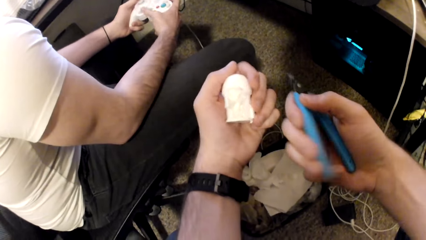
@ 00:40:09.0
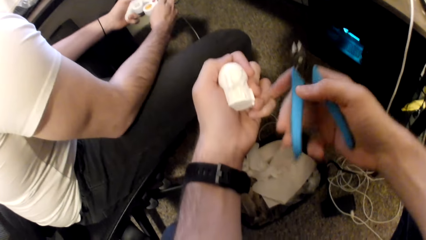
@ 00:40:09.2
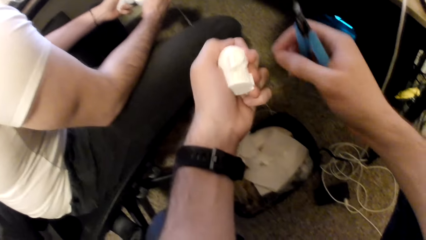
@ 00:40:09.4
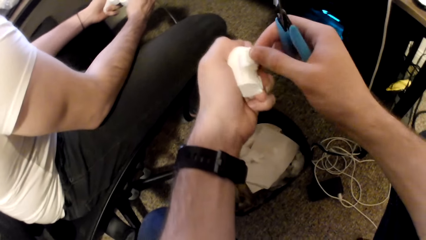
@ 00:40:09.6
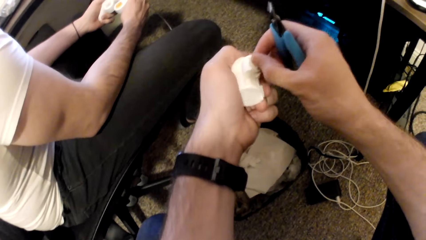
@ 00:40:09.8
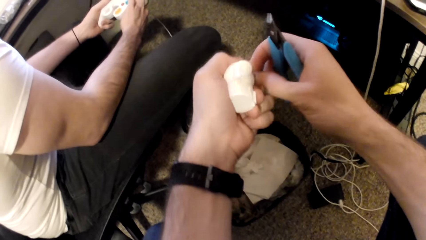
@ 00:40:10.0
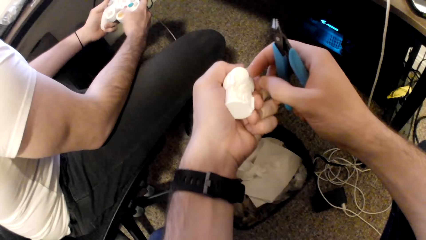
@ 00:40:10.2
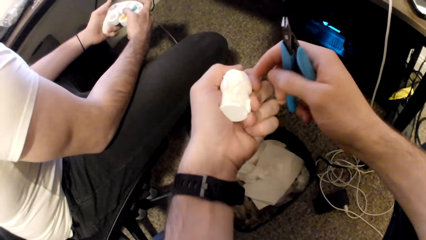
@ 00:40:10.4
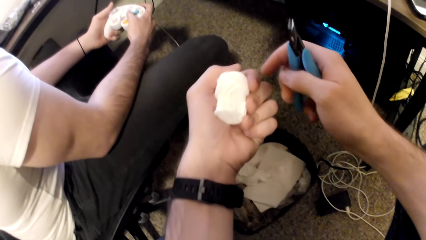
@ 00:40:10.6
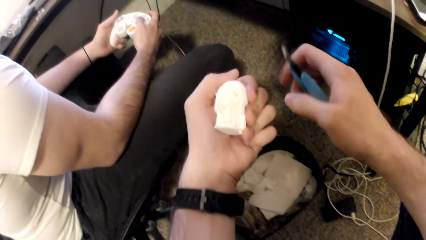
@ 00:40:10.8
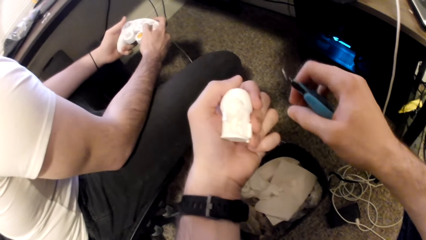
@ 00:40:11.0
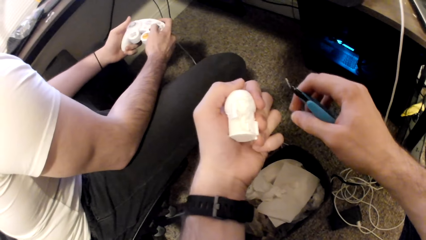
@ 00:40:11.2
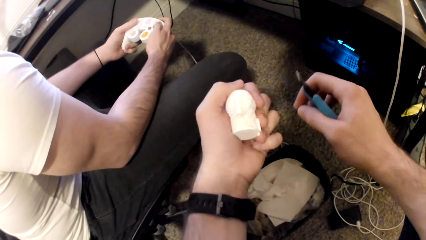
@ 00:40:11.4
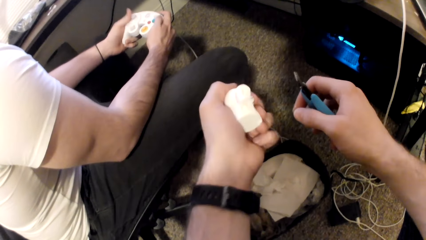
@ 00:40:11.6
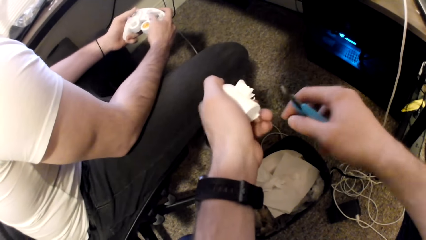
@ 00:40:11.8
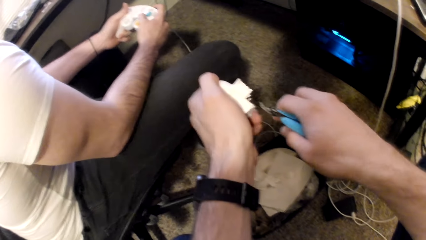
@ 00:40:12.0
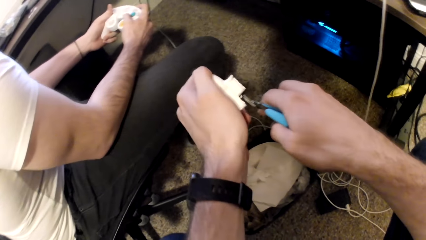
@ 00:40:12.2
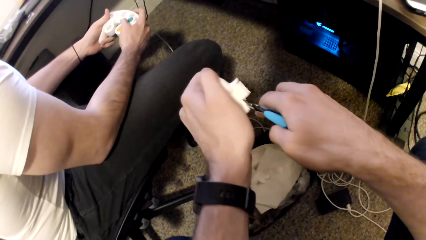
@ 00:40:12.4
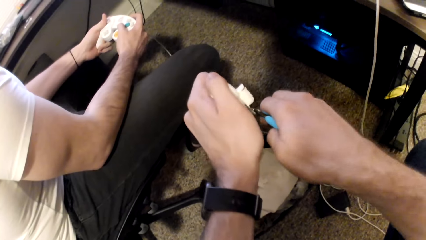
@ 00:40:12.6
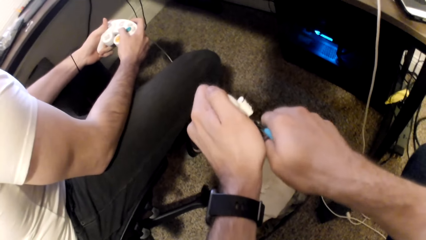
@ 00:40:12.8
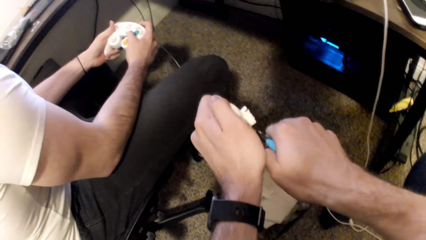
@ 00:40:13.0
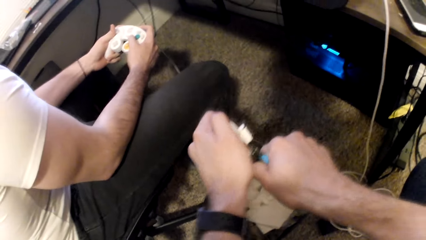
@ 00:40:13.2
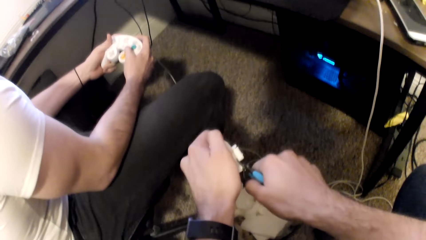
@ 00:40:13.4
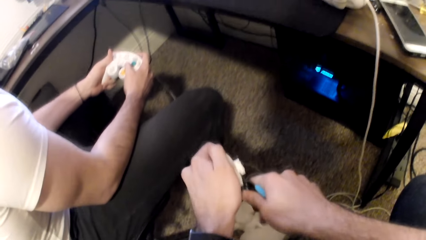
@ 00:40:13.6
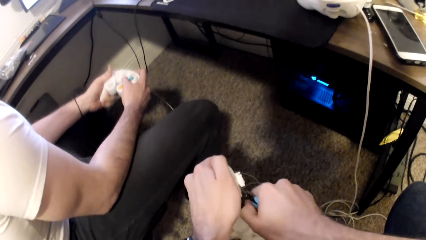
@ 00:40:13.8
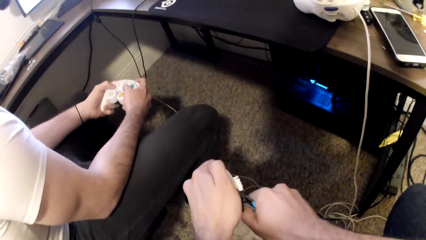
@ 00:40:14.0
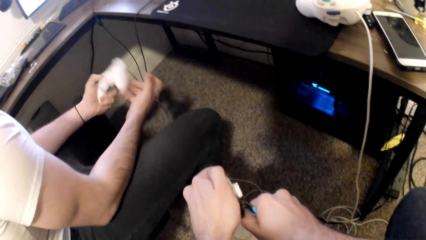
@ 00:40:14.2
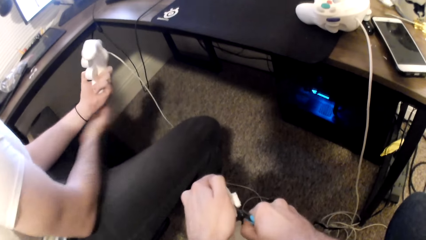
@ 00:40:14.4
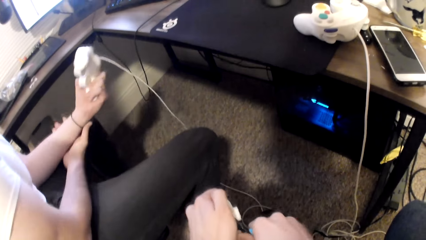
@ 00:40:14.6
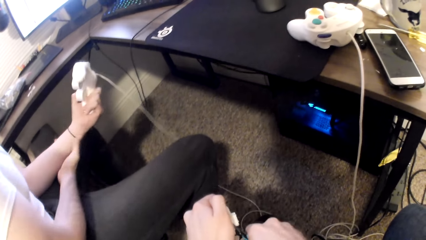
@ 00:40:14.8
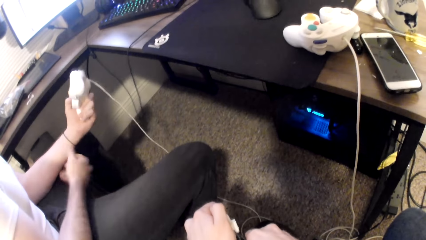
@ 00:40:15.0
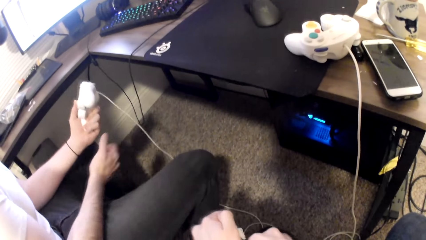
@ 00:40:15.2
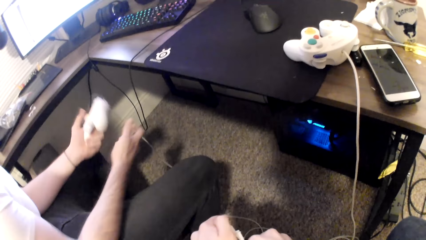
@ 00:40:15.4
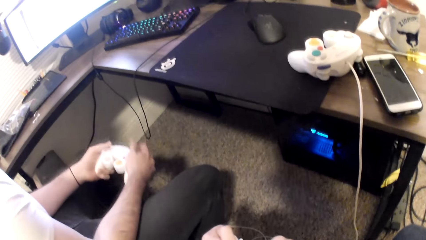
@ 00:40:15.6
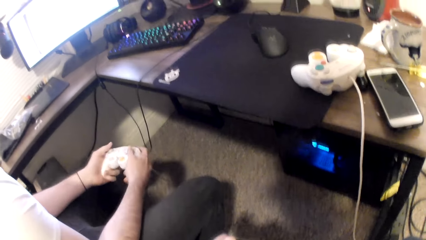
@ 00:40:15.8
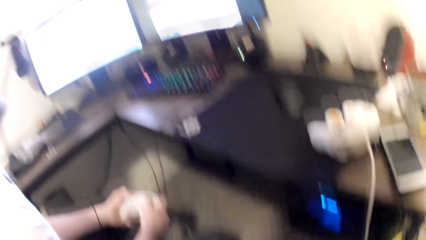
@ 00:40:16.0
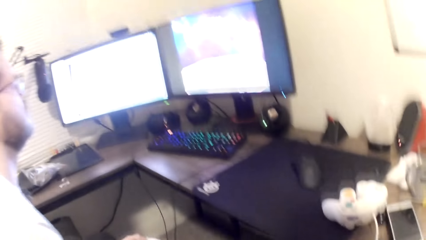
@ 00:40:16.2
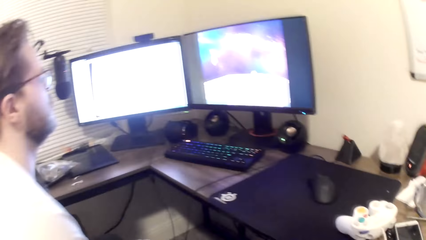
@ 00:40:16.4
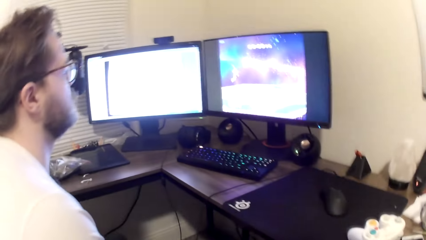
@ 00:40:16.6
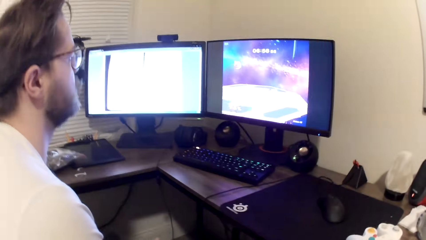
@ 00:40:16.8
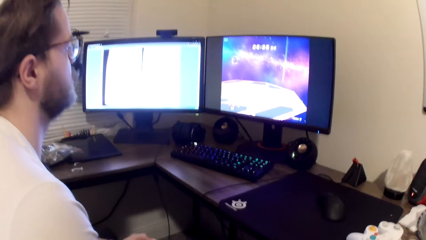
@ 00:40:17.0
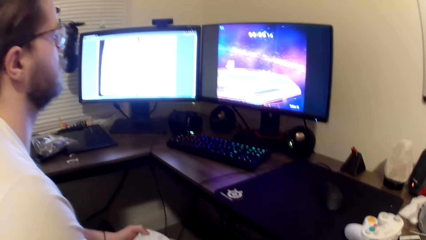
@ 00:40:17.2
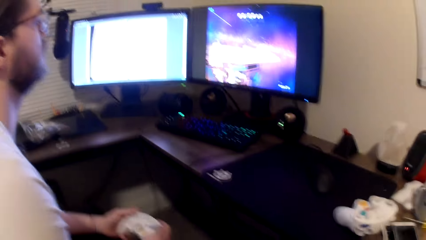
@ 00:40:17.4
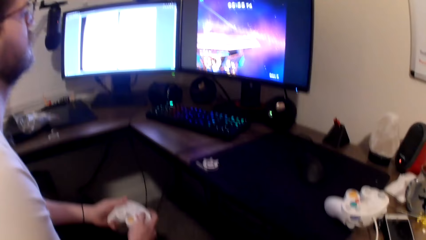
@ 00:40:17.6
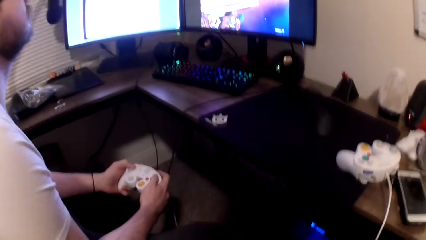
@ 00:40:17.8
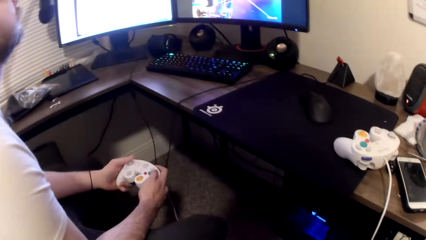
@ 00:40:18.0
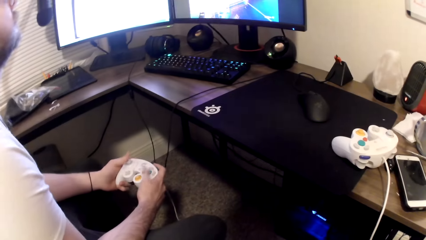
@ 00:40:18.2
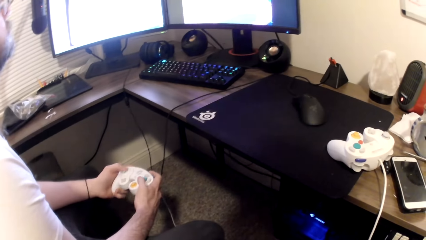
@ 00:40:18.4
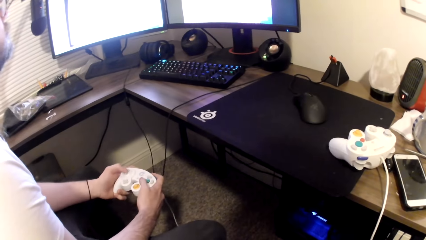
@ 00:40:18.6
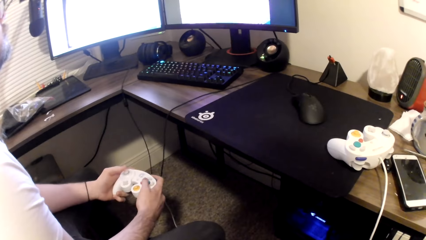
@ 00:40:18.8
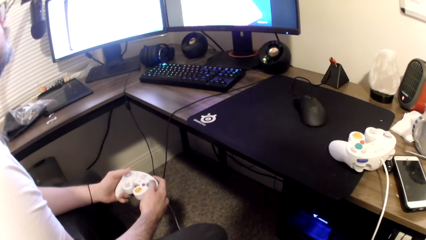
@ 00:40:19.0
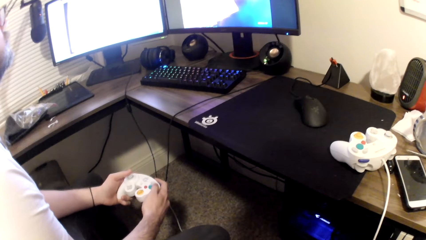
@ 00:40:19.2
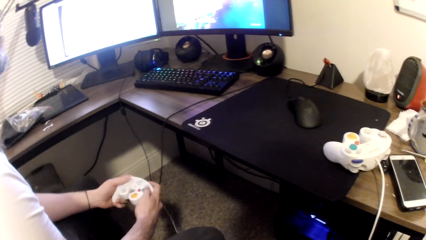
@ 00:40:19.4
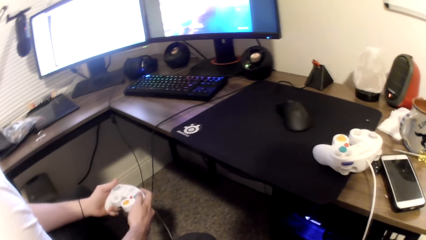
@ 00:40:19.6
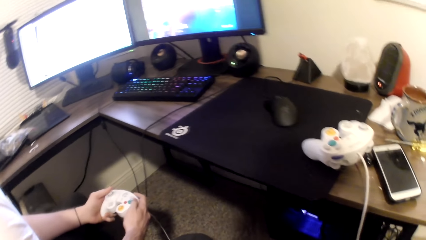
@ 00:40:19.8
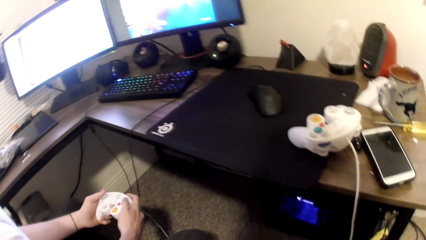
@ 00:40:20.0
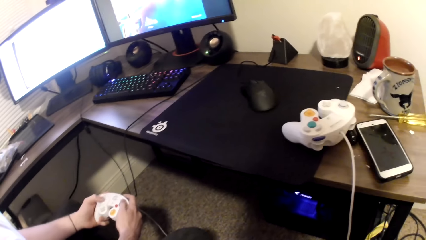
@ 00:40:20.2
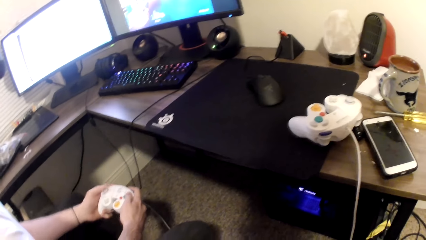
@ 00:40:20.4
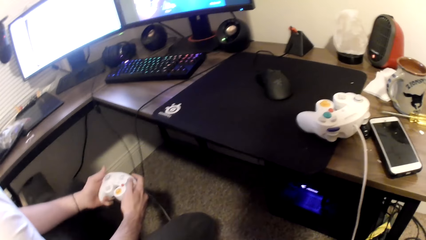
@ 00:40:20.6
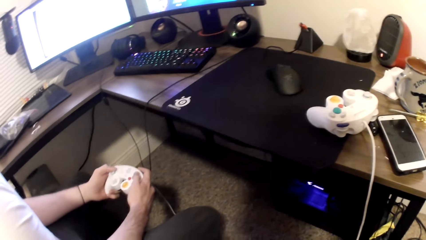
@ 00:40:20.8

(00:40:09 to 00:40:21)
The camera wearer plucks a part of the toy. A person plays a game on the computer. The camera wearer cuts the art toy. The person holds his left hand. The person plays a game on the computer.

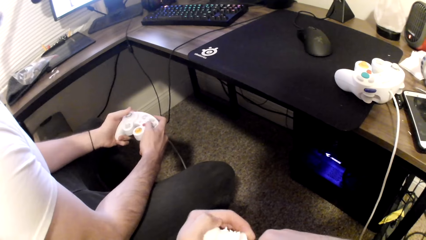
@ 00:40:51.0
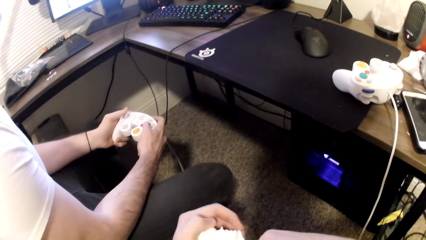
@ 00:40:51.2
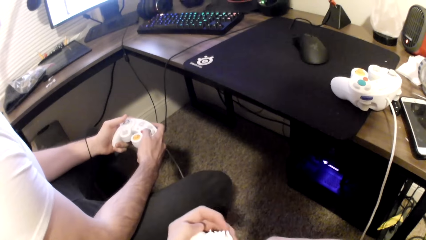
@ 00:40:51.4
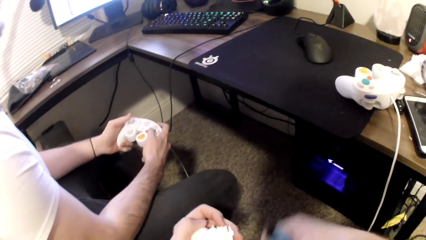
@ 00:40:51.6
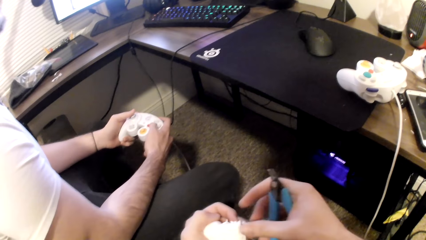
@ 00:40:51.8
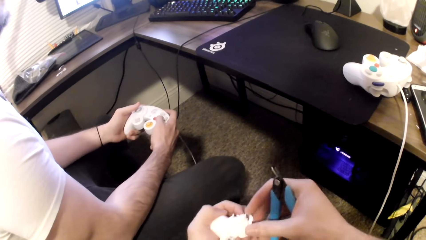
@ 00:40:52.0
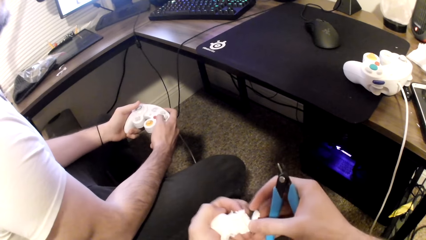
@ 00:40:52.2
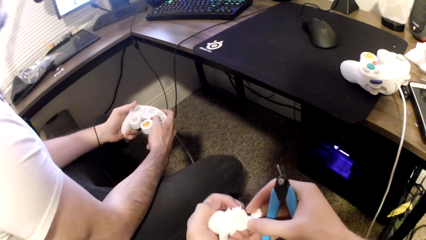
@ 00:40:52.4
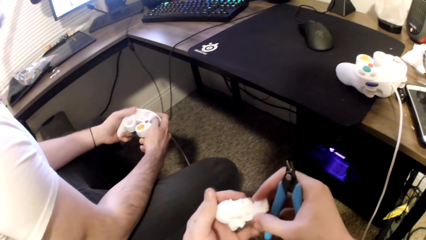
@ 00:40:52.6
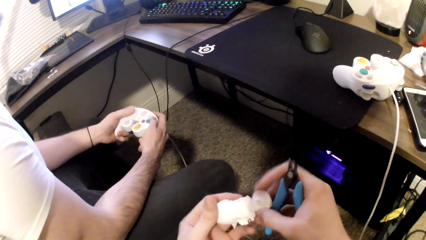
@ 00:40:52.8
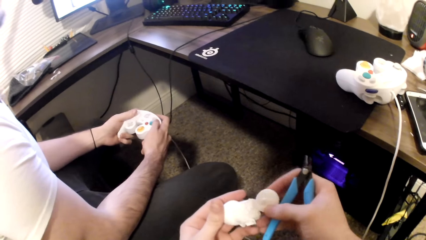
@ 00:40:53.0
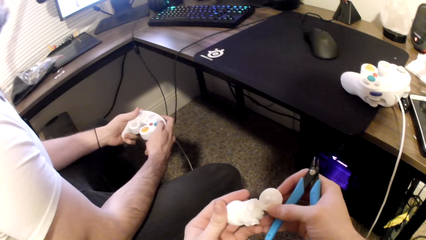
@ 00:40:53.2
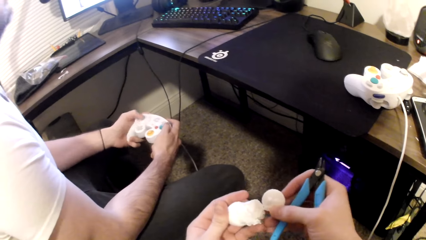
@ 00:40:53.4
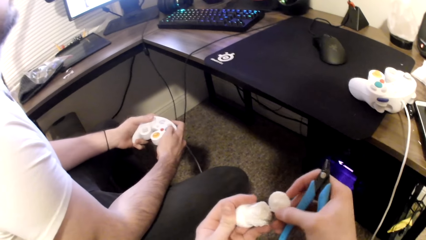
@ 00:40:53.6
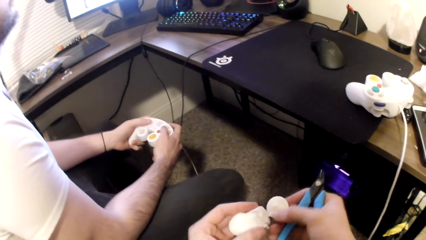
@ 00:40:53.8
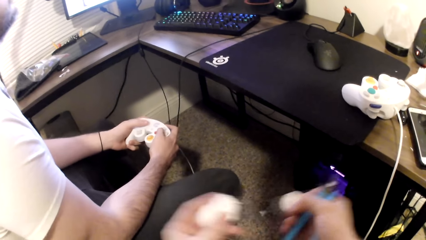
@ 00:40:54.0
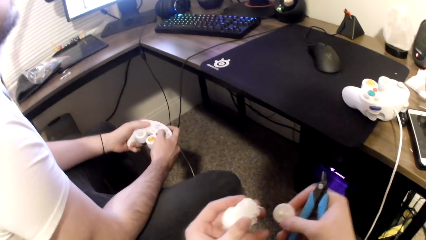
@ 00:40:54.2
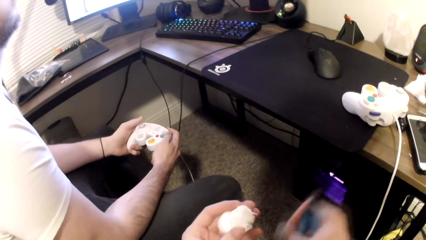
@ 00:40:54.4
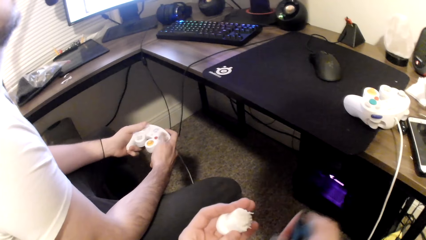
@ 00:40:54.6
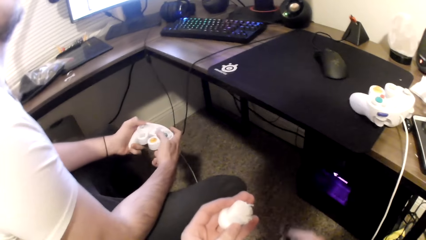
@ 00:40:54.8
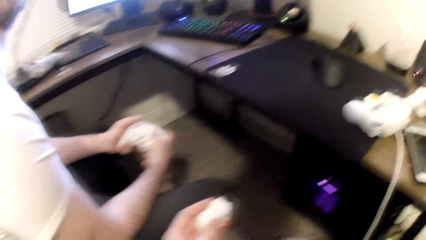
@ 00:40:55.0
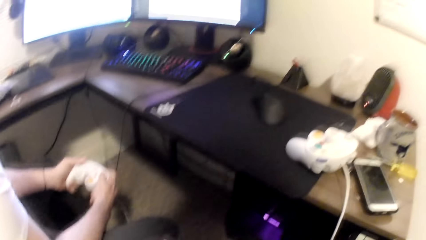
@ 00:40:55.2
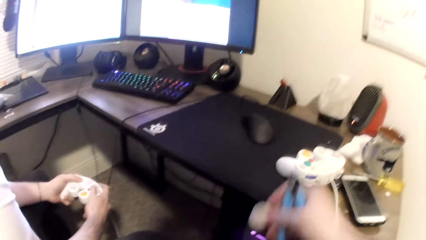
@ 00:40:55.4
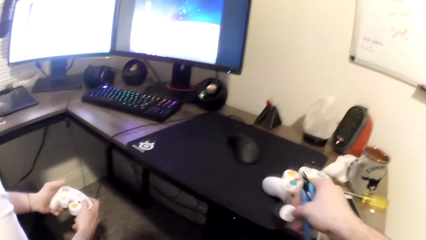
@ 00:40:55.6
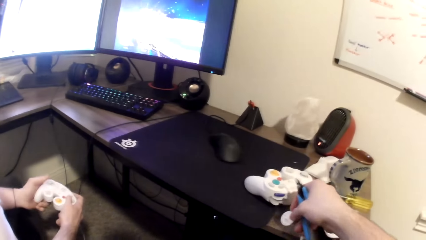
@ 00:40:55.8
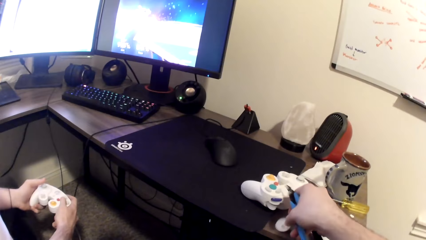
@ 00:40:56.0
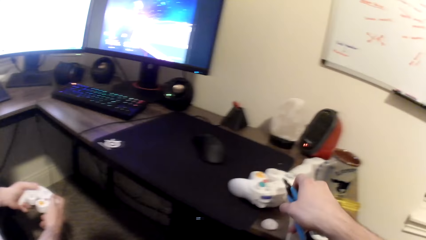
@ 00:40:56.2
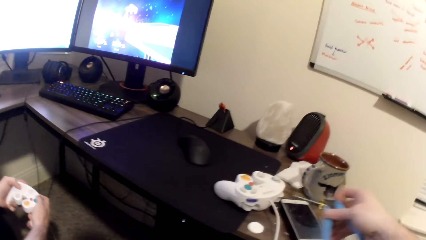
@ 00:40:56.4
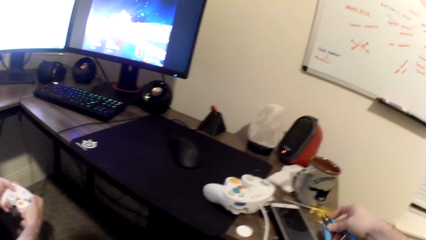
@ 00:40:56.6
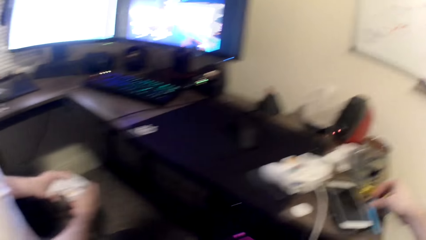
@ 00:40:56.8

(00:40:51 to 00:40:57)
The camera wearer plucks a part of the art toy. He drops a part of the Styrofoam onto a table with his right hand.
